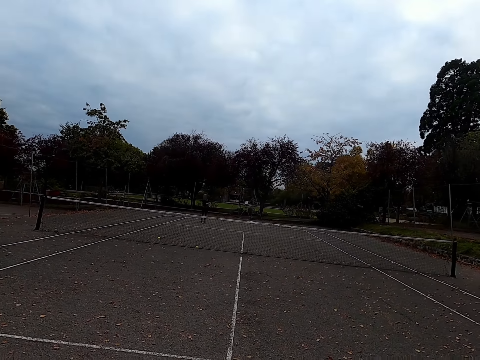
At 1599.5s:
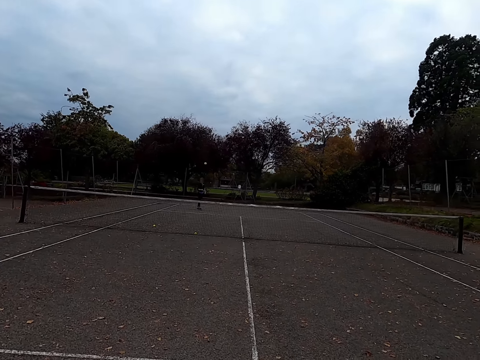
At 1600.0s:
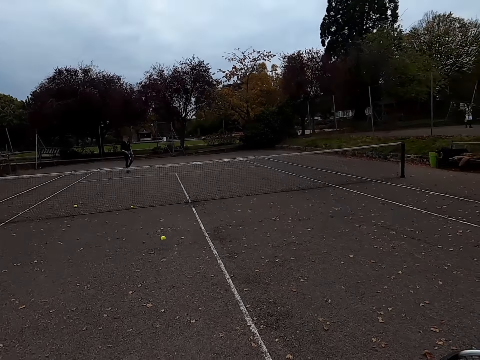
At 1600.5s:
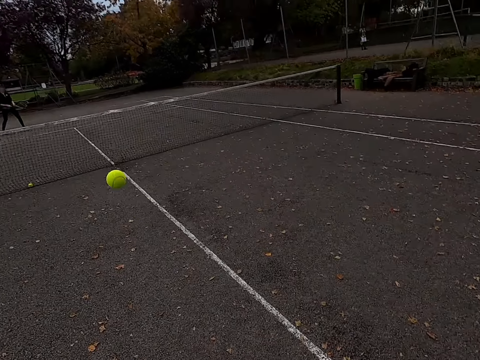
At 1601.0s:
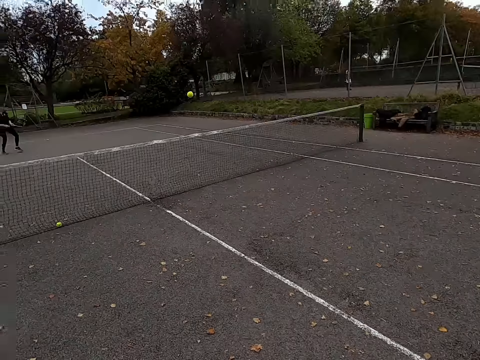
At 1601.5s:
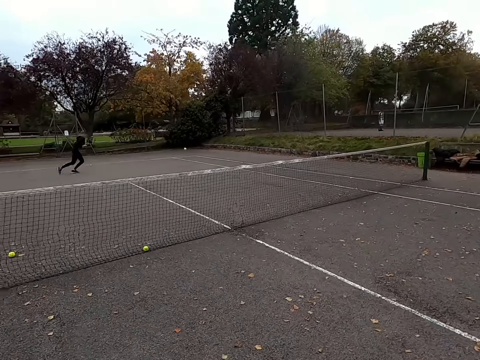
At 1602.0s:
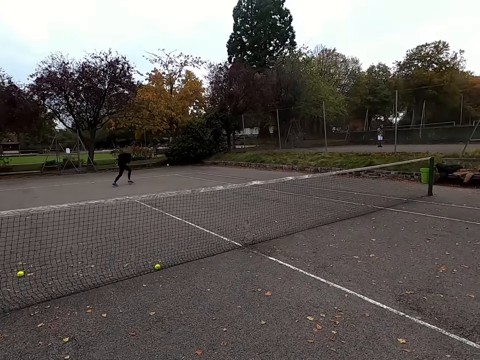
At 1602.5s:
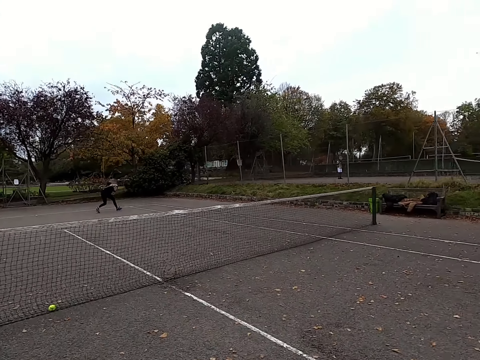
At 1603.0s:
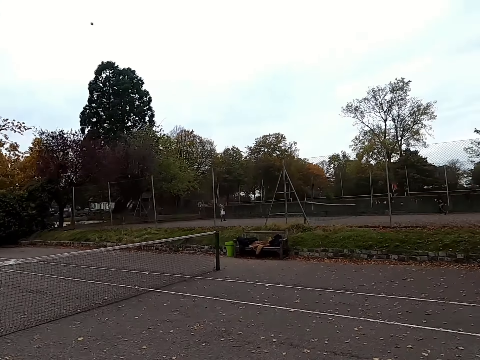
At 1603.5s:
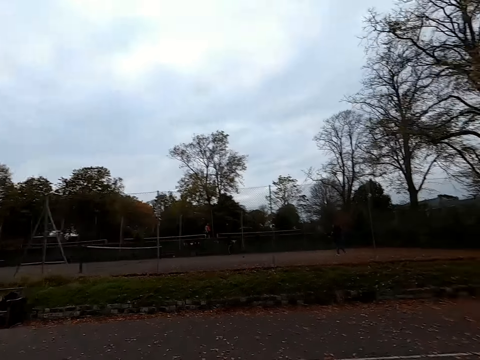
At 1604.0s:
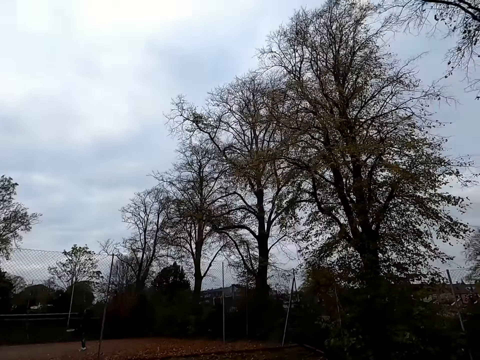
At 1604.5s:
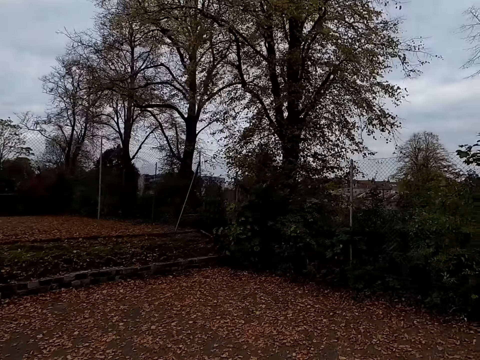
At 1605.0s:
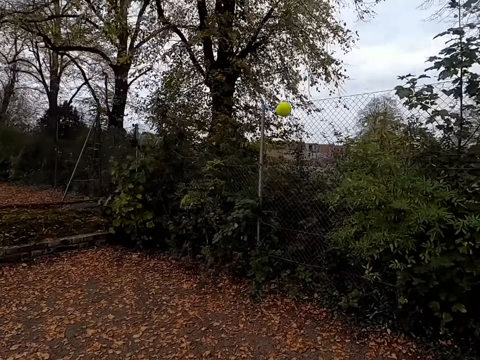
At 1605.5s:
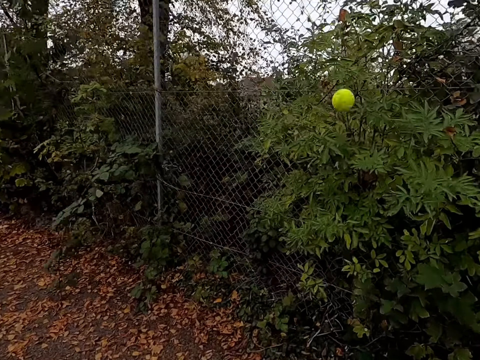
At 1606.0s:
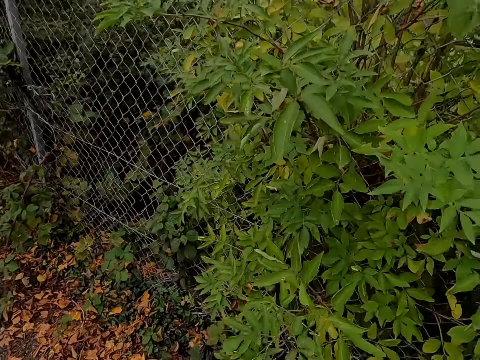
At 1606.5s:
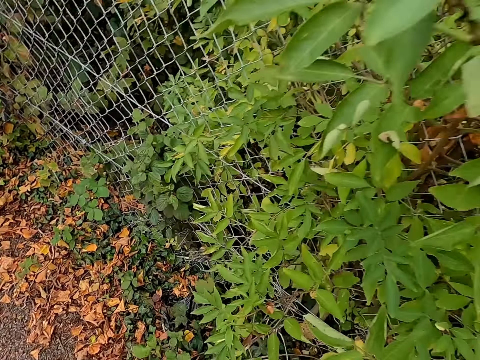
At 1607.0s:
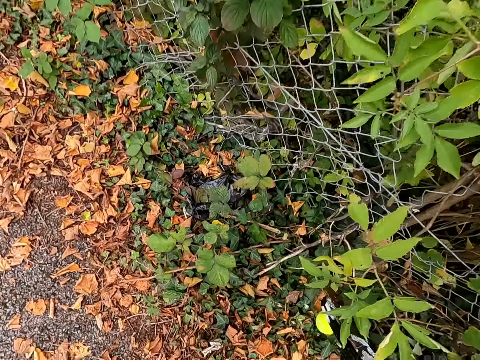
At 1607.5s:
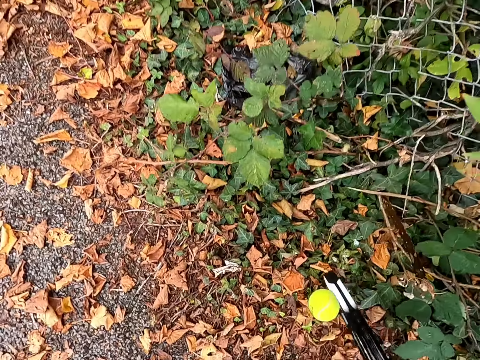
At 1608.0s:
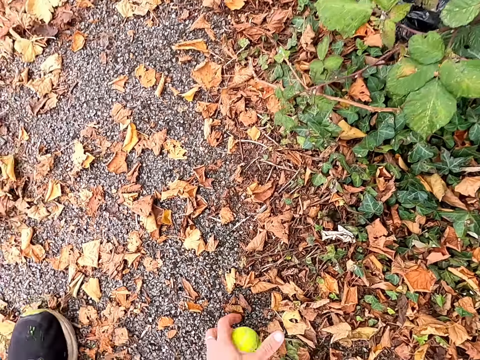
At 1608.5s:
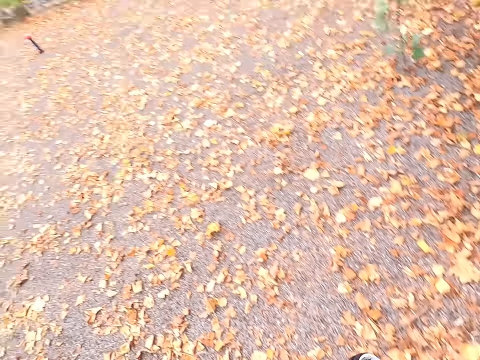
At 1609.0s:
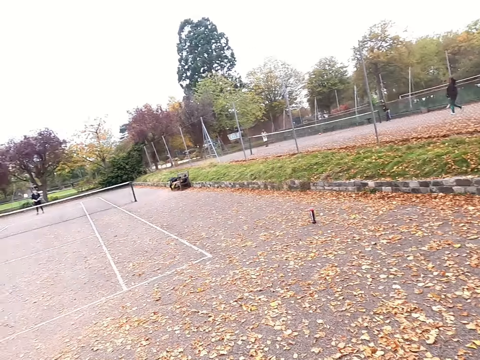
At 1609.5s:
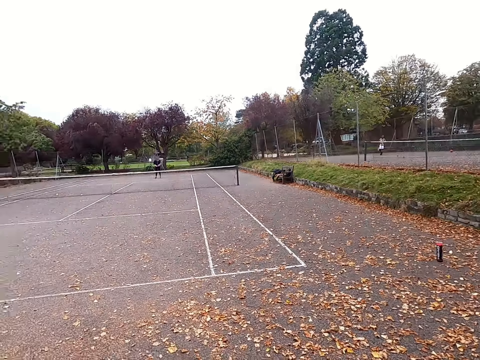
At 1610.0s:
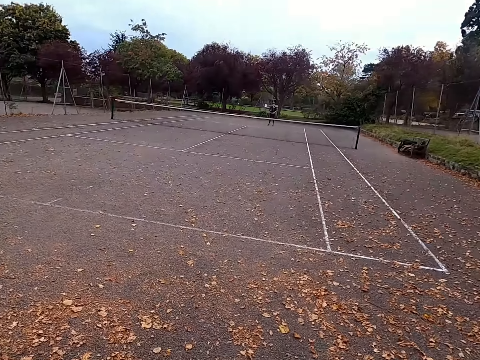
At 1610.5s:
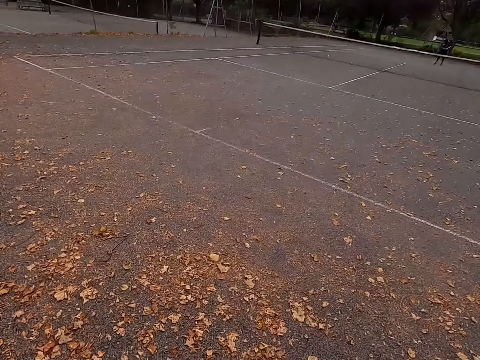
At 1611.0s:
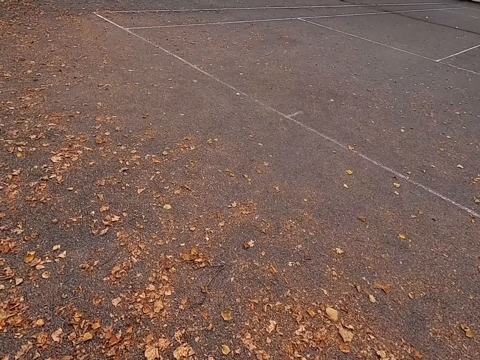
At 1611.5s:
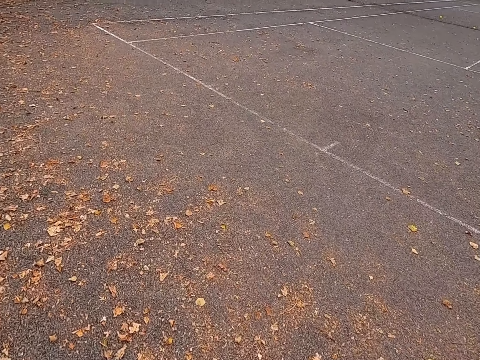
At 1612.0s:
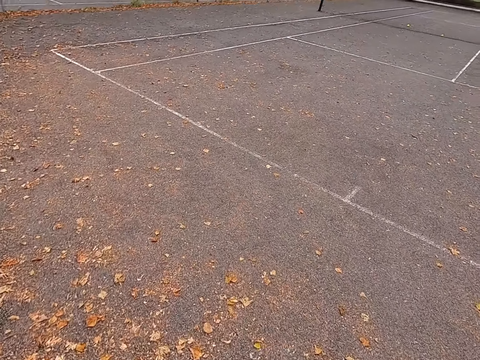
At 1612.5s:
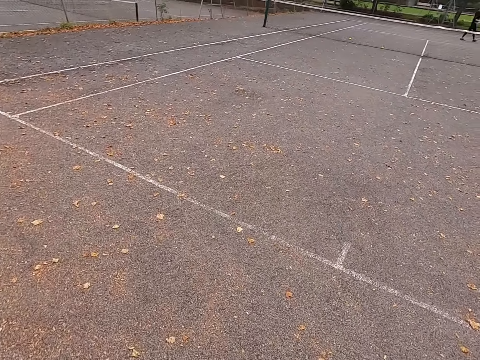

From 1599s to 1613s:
A woman hits the tennis ball with a racquet. The camera wearer hits the tennis ball with a racquet. The woman hits the tennis ball with a racquet. The camera wearer runs around the tennis court. They pick up the tennis ball. They walk around the tennis court.

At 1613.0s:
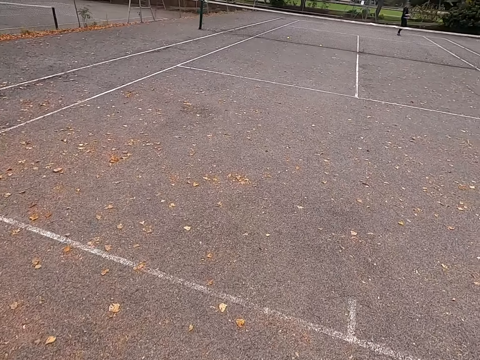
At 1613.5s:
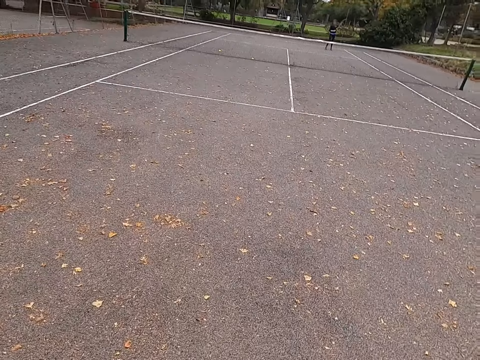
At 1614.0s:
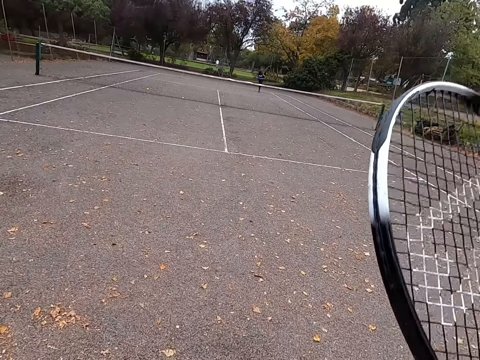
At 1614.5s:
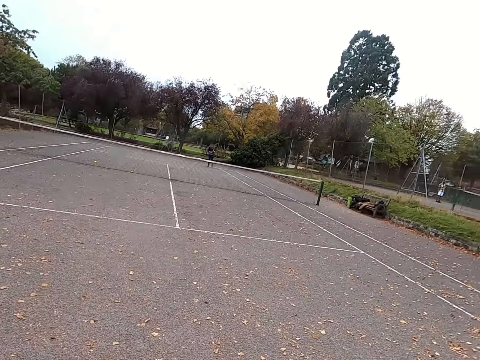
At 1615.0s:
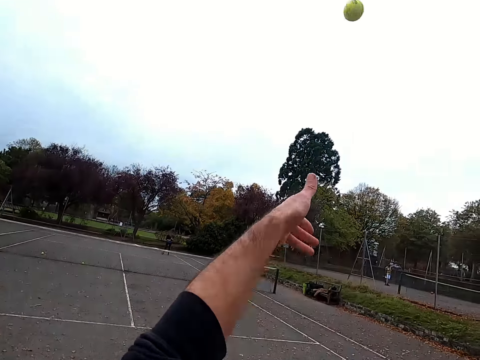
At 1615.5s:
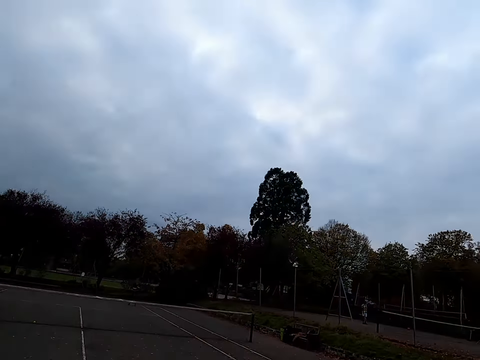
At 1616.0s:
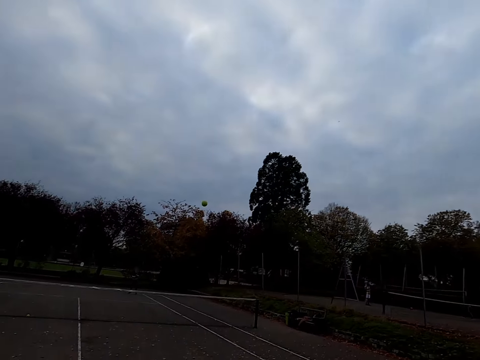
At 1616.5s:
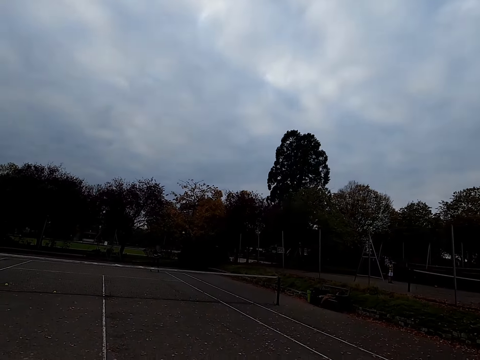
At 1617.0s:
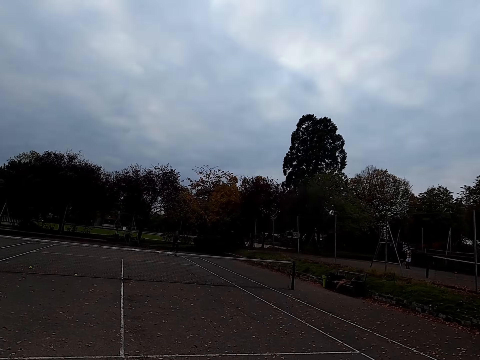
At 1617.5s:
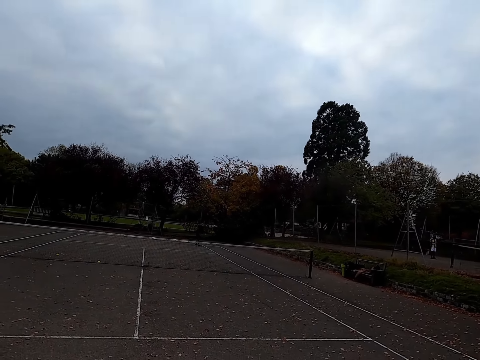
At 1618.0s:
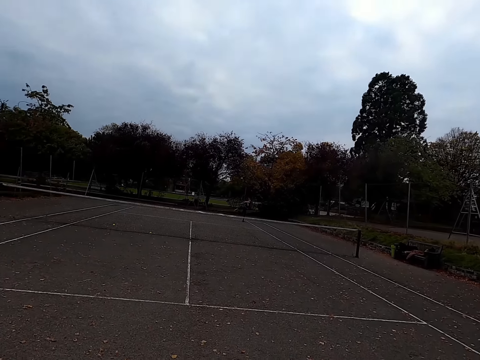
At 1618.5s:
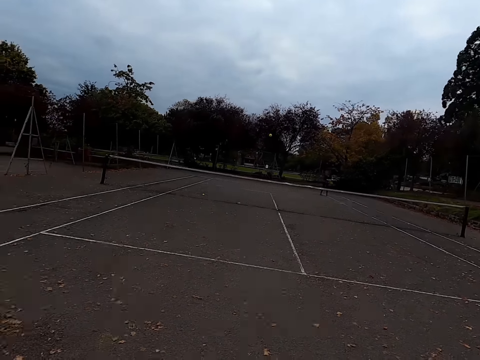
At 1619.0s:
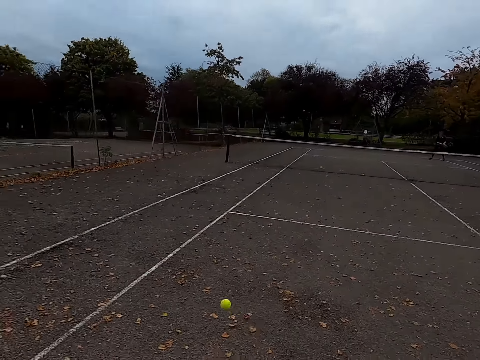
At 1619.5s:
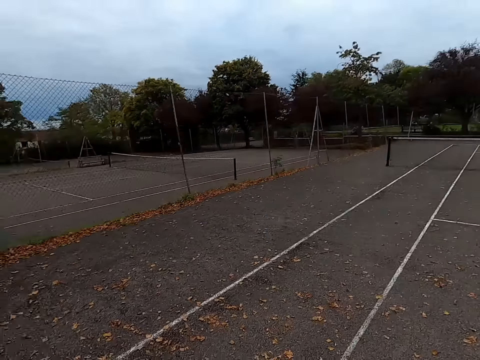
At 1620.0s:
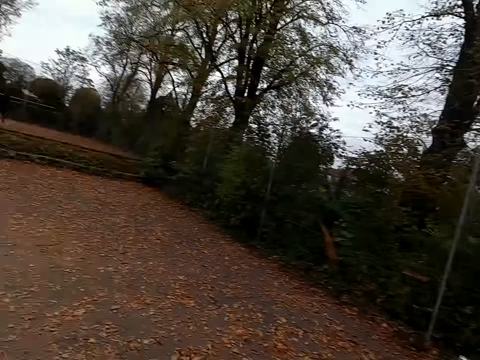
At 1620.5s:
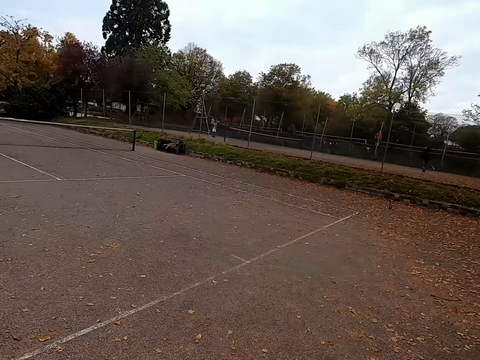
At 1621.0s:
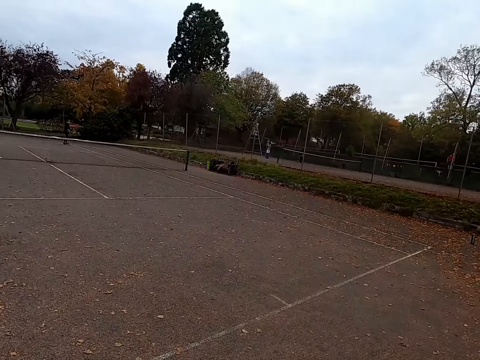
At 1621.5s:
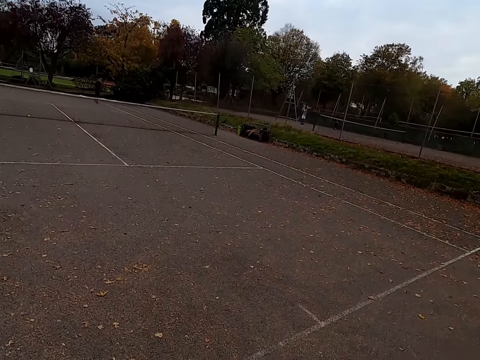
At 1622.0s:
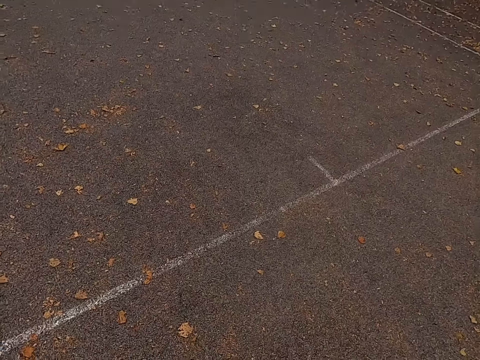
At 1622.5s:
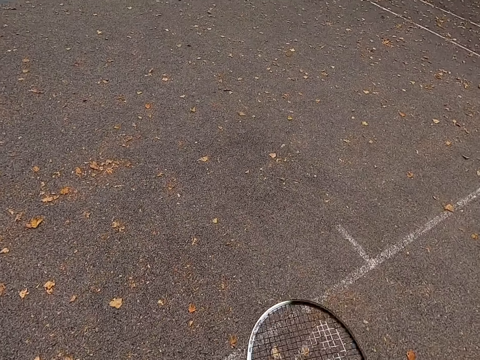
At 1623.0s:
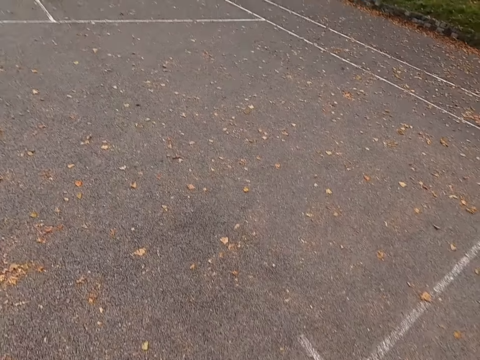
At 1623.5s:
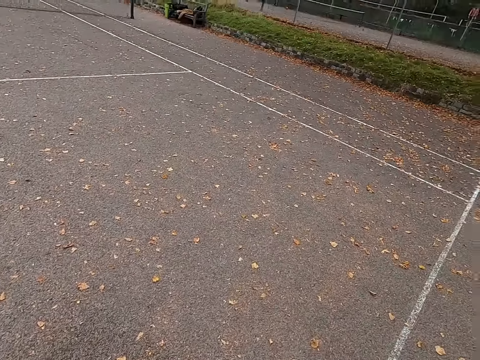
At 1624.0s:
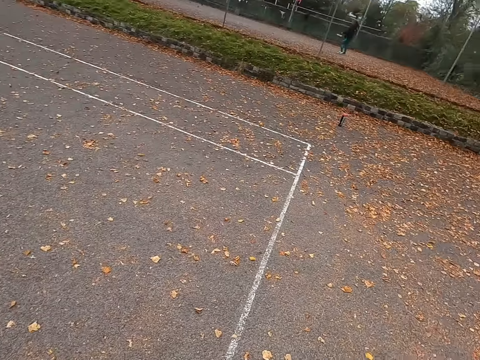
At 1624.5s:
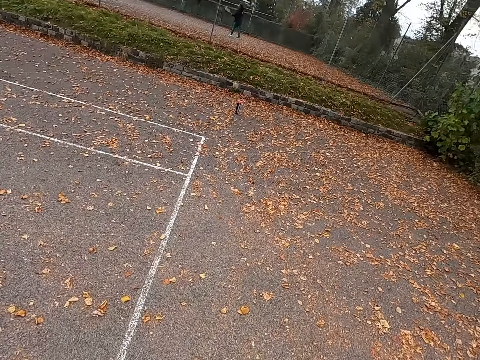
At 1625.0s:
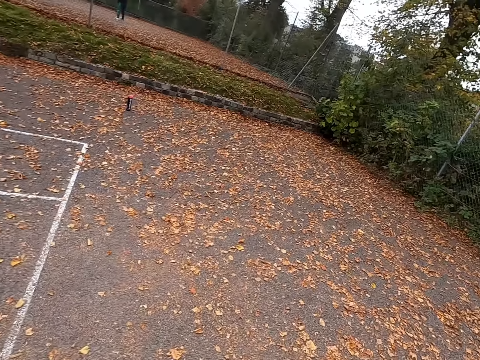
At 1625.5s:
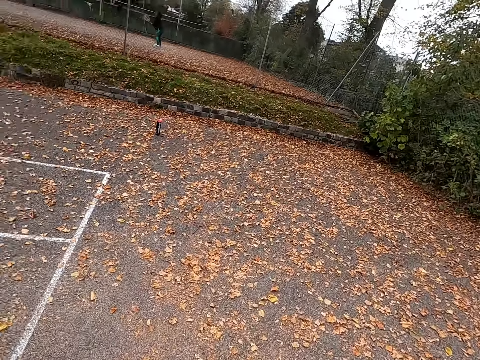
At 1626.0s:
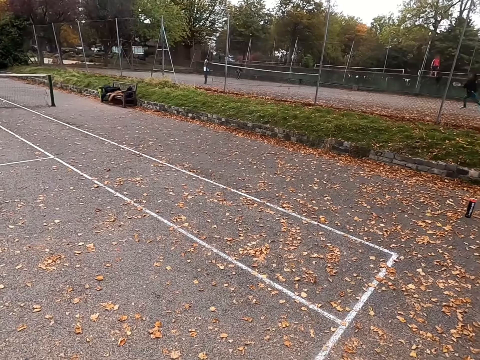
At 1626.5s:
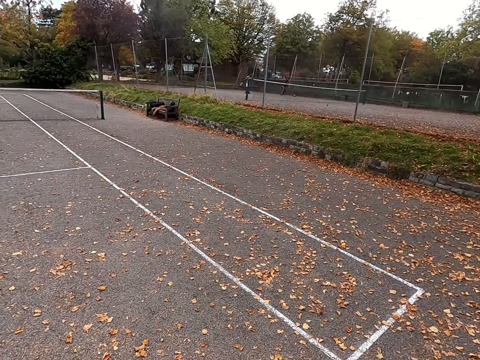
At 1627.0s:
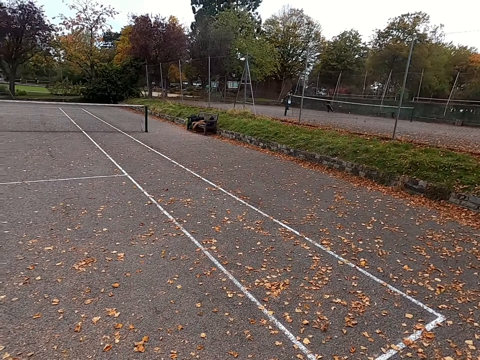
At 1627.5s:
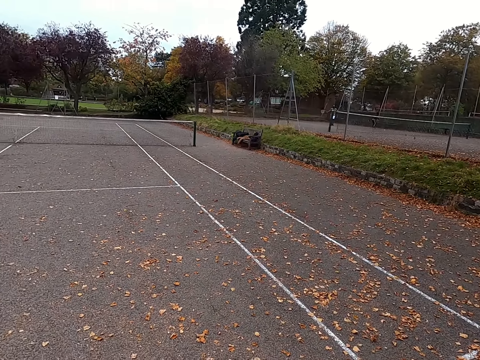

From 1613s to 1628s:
The camera wearer throws the tennis ball up. They hit the tennis ball with a racquet. A woman hits the tennis ball with a racquet. The camera wearer hits the tennis ball with a racquet. They look around. They walk around the tennis court.
